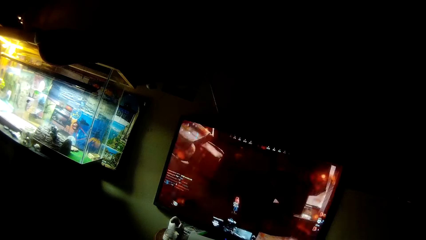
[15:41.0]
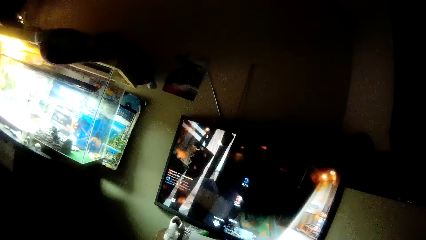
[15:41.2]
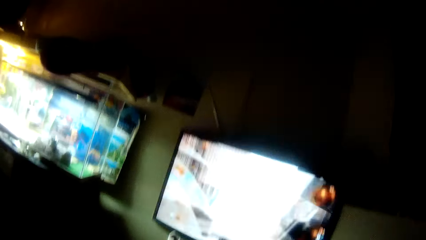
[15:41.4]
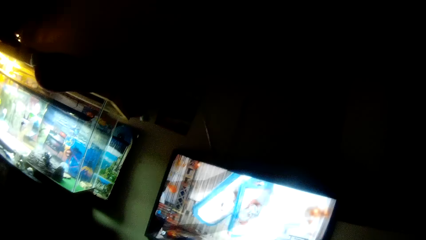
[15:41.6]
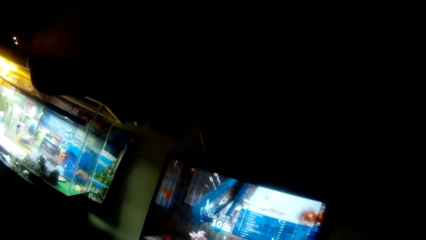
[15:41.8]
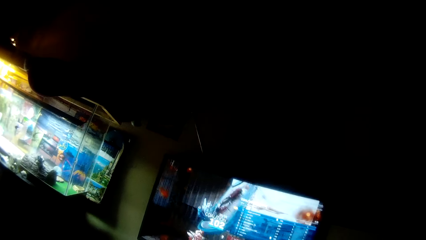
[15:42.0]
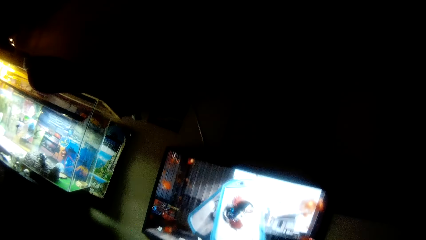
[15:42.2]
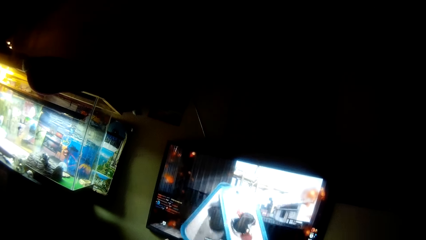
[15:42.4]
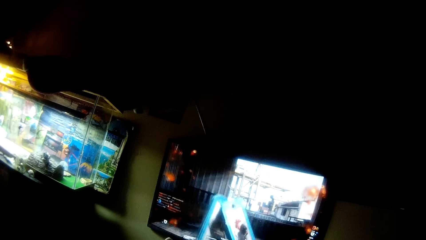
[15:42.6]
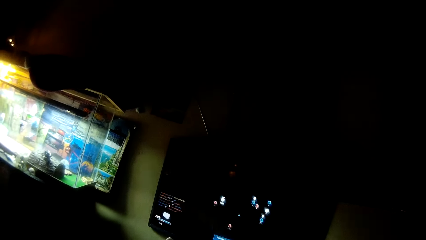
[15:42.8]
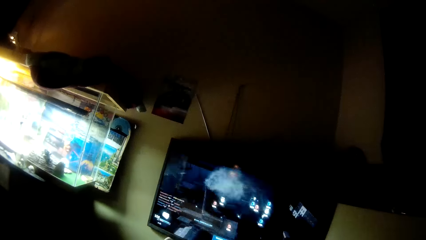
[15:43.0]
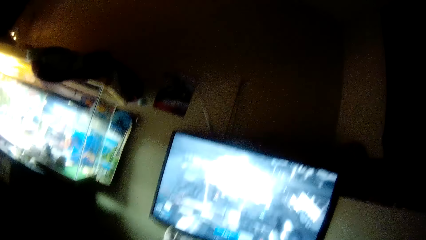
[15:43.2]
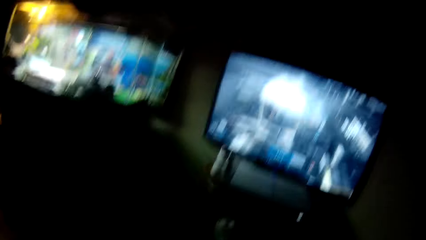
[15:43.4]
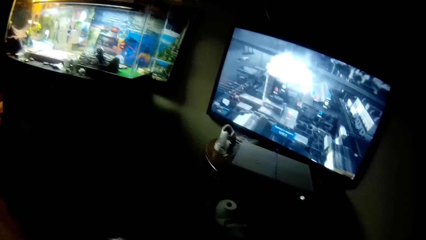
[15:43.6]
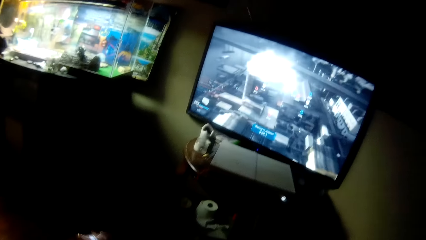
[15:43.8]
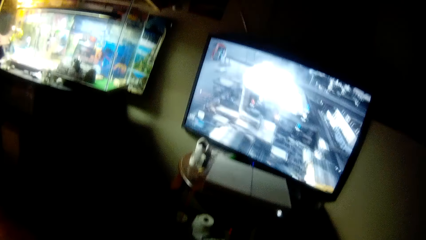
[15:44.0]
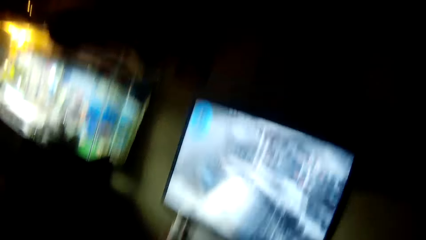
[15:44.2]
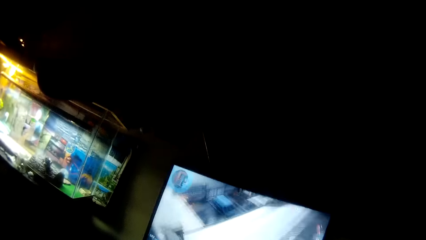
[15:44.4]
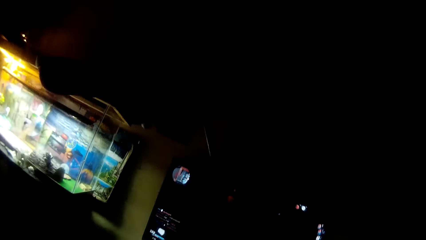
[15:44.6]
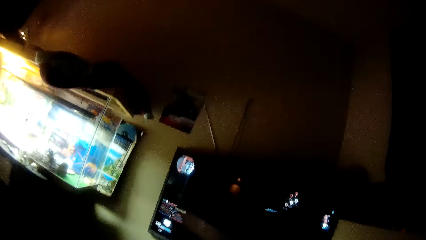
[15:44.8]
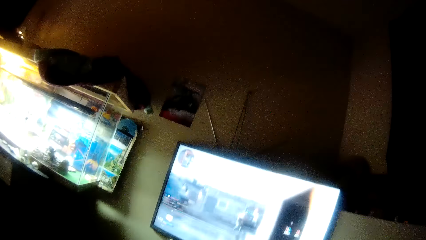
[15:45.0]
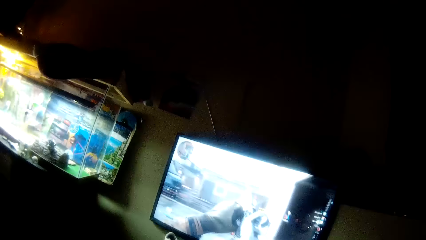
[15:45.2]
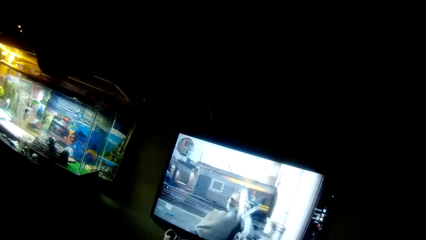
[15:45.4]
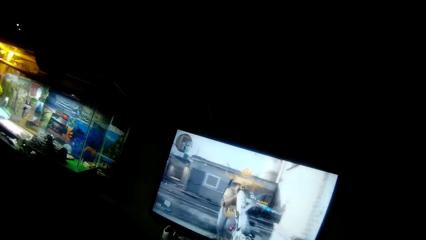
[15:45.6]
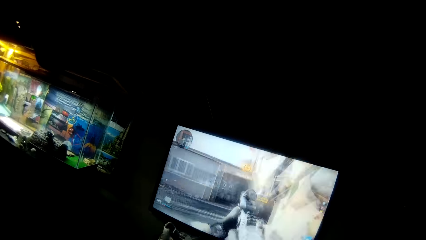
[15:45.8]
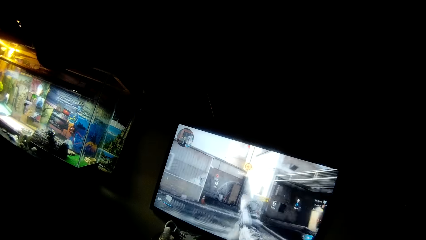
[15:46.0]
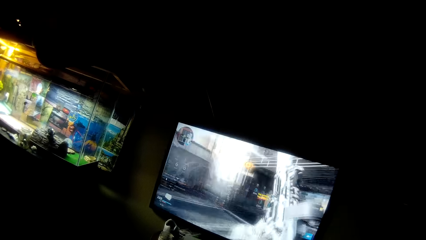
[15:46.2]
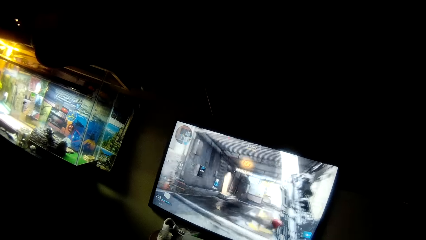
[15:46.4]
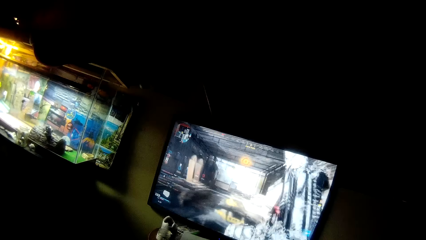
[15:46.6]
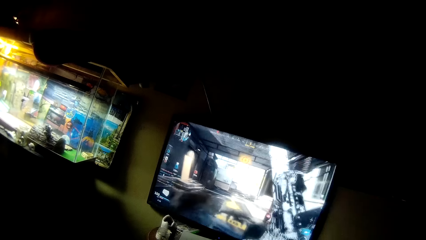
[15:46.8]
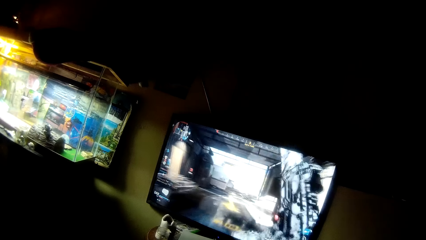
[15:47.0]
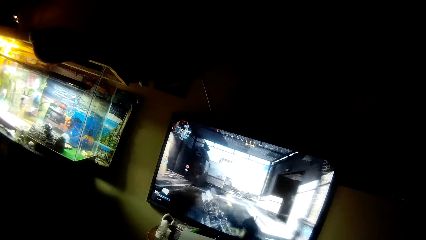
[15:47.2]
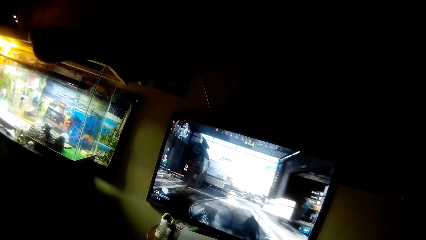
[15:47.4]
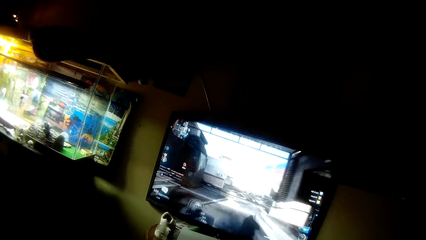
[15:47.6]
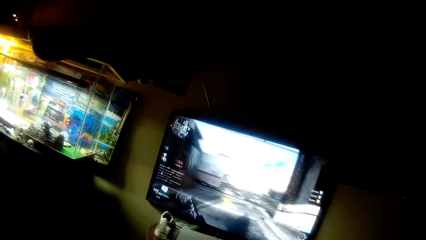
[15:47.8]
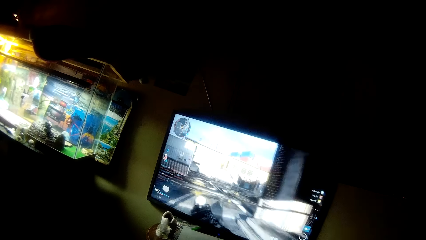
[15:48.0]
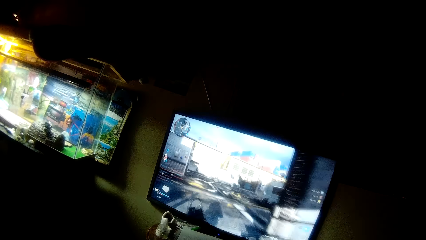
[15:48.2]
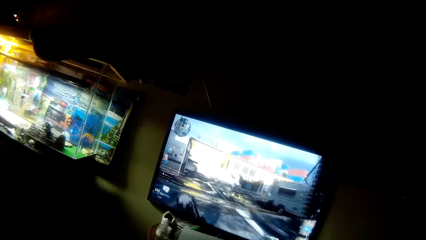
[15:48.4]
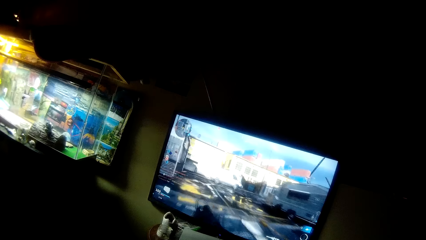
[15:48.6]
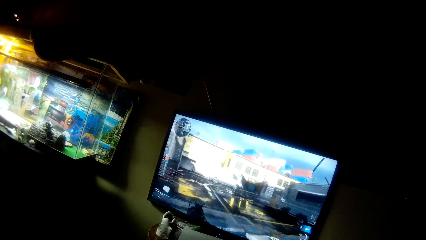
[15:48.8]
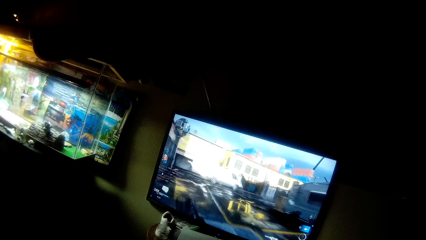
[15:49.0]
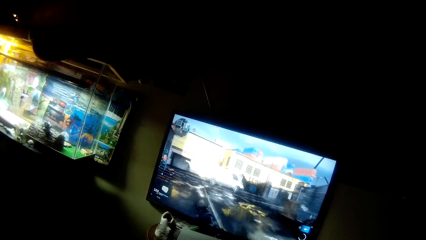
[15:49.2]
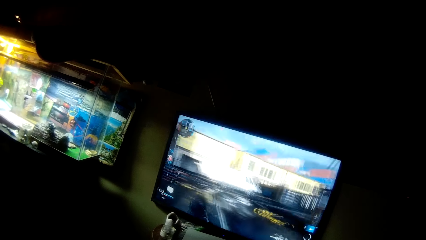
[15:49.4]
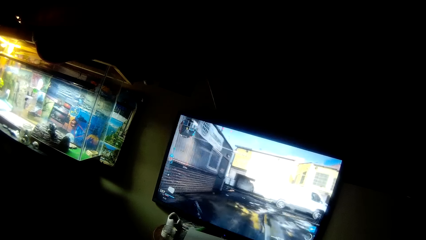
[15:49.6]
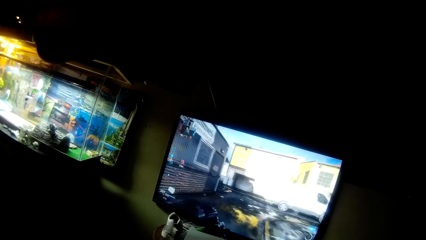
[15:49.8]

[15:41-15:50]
The camera wearer moves the head down. They move the head up. They stare at the television.

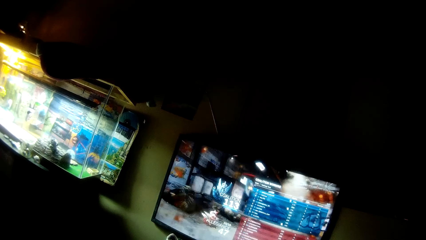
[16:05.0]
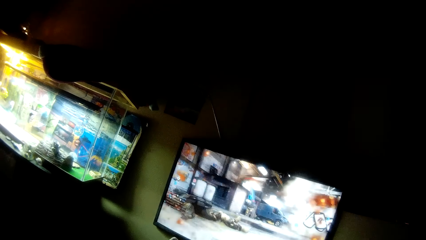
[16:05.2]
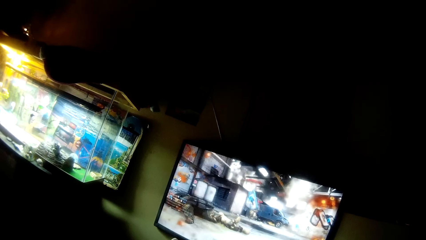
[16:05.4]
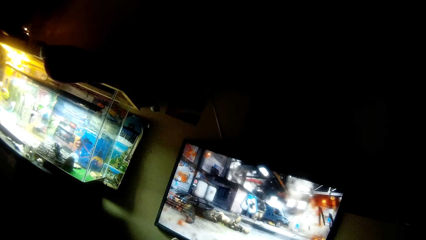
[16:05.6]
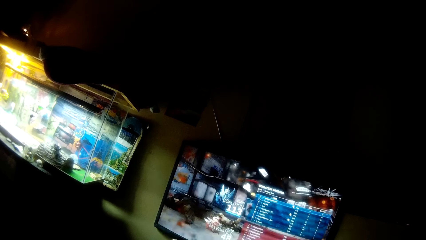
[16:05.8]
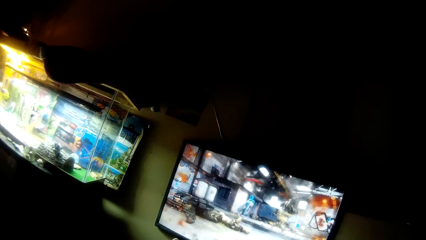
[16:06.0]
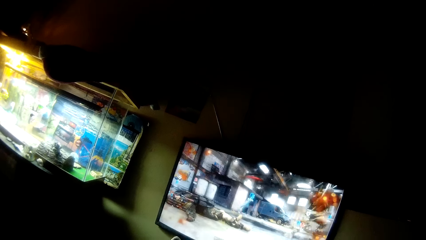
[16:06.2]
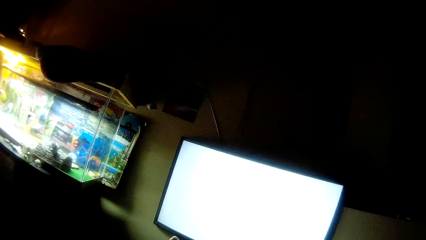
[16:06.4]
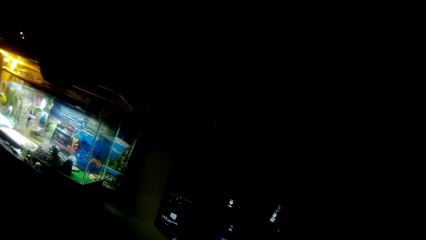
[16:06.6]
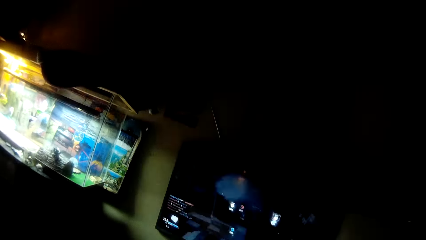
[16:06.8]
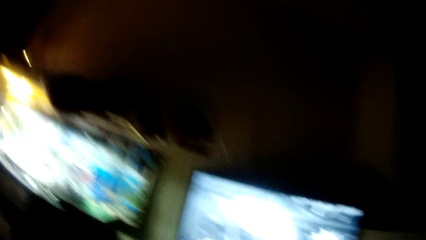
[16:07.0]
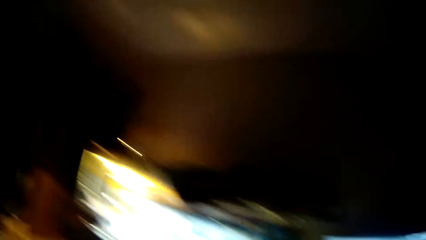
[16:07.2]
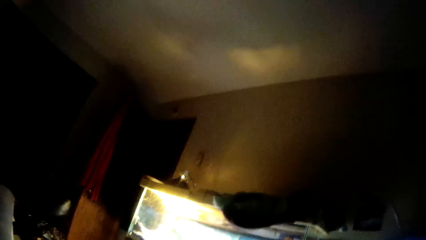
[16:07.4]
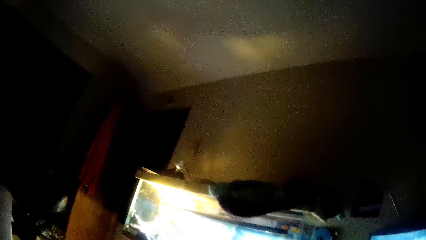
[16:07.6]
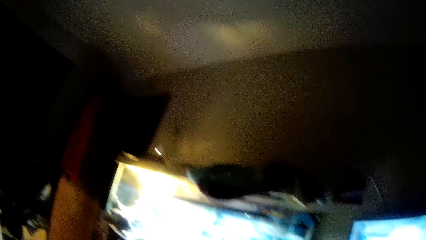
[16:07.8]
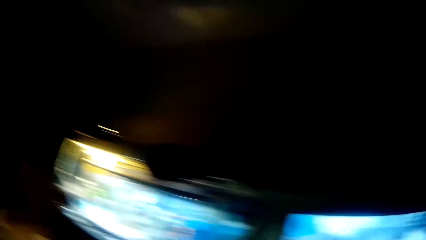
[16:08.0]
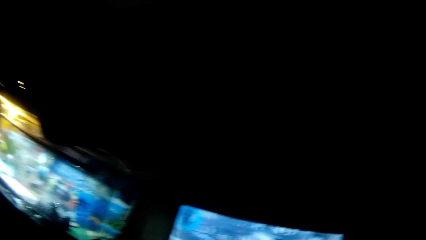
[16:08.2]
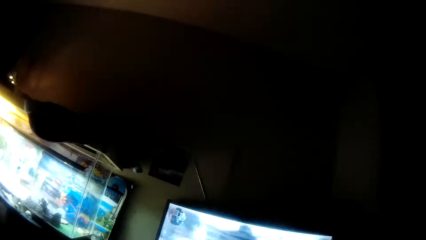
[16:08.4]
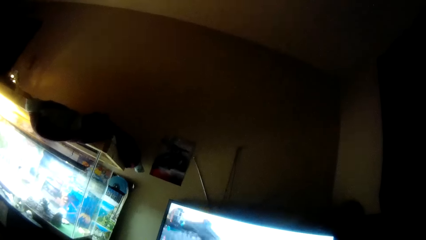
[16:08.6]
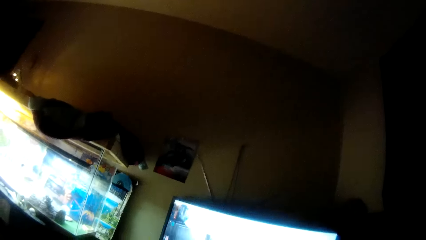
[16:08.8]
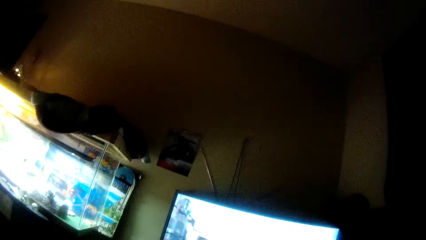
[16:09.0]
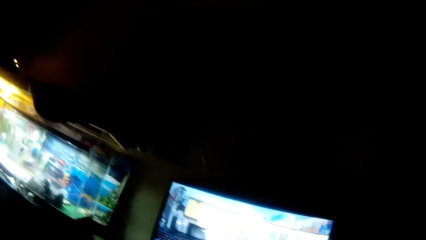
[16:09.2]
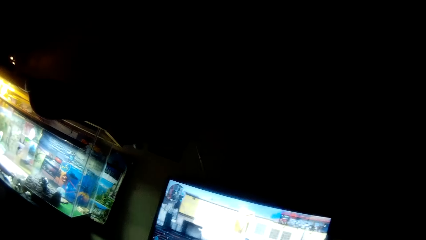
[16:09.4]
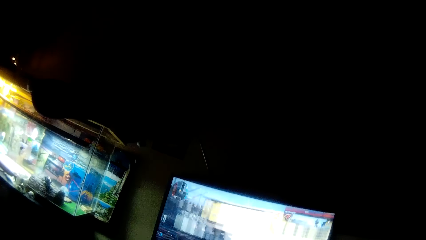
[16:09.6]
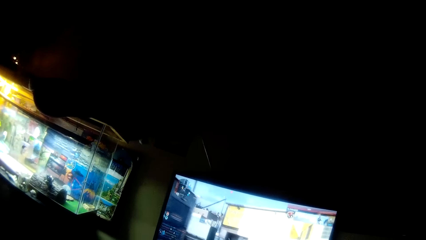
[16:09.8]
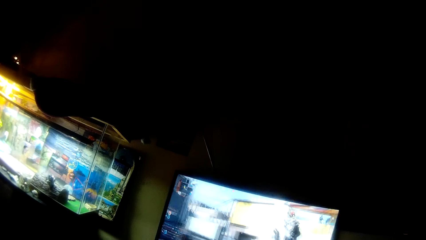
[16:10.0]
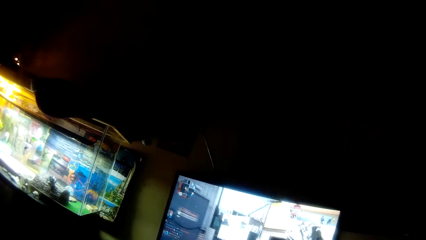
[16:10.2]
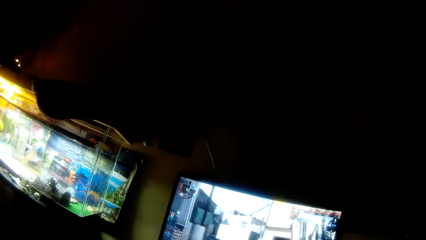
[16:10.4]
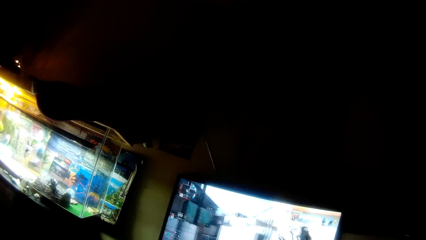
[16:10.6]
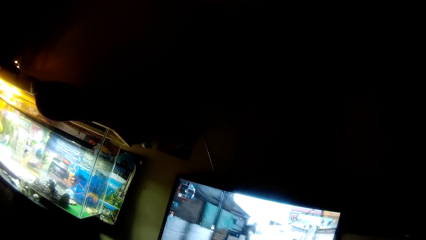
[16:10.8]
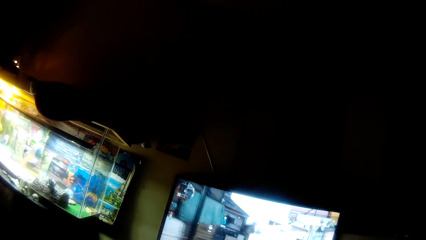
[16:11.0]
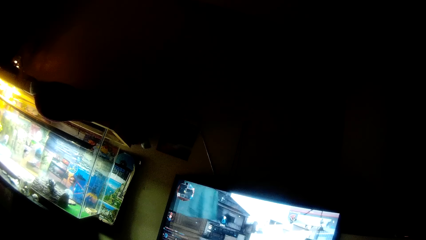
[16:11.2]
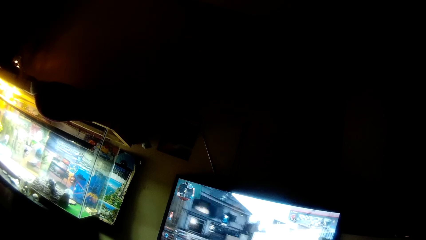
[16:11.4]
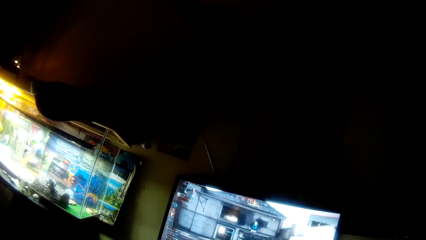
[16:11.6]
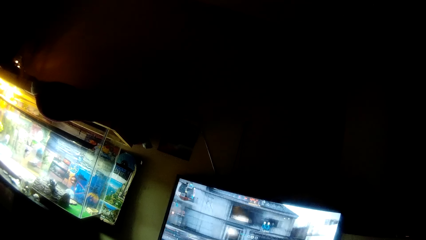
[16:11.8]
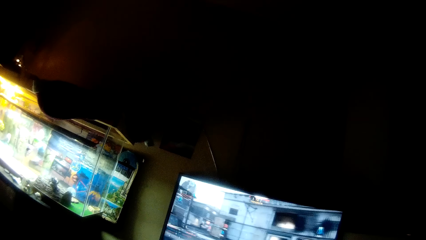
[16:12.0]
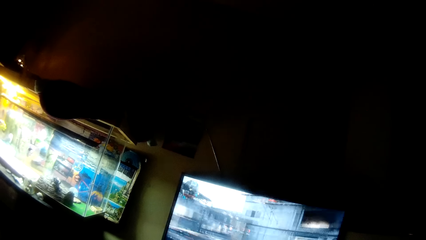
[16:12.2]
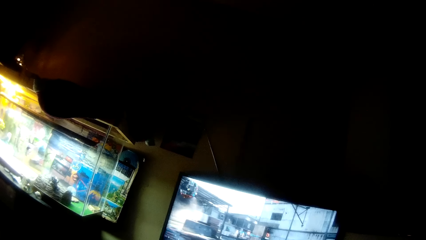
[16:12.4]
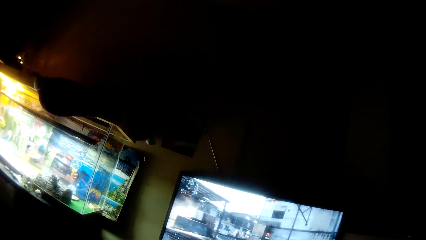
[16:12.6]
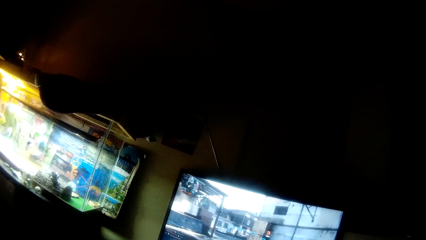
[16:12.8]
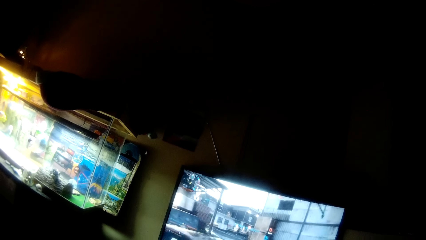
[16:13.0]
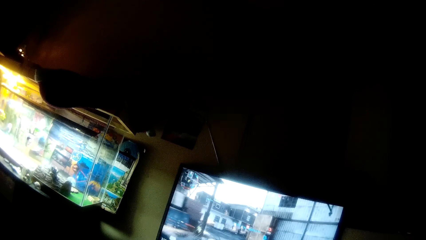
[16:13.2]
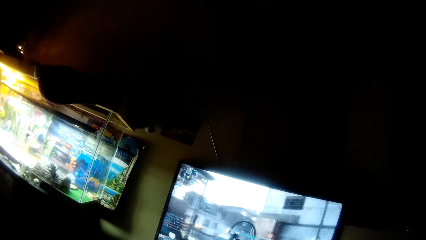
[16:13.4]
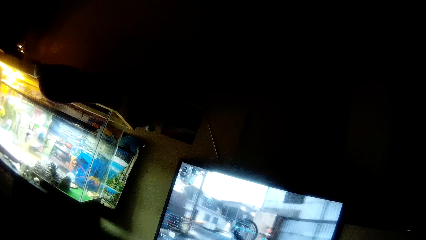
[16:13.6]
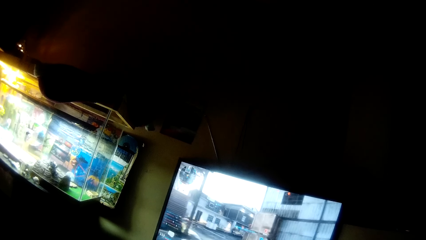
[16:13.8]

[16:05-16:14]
The camera wearer turns the head left. They turn the head right. They stare at the television.
